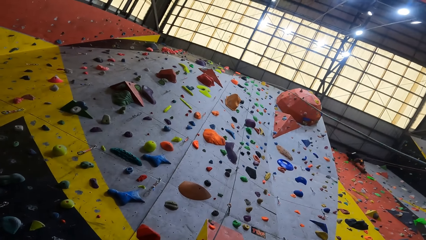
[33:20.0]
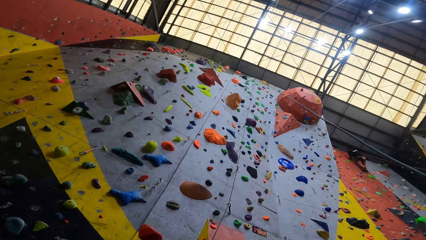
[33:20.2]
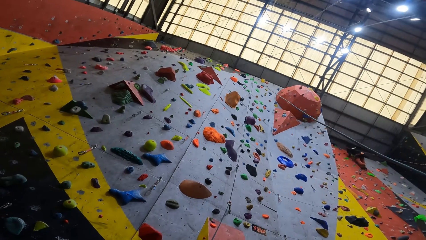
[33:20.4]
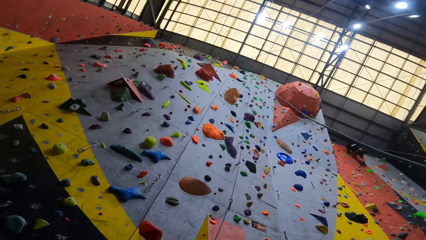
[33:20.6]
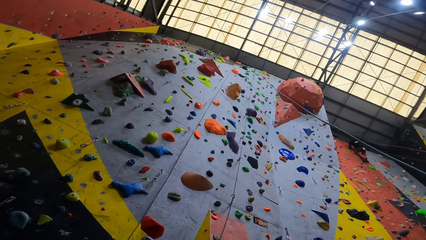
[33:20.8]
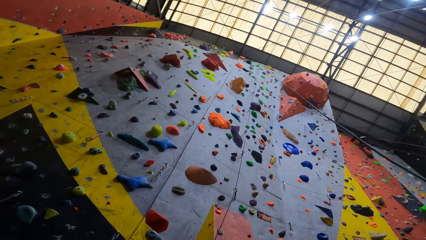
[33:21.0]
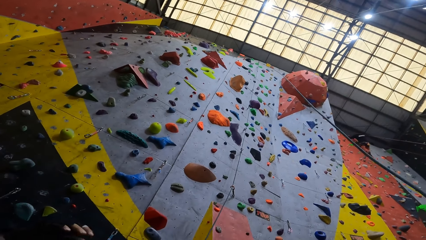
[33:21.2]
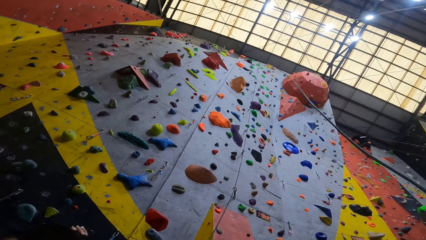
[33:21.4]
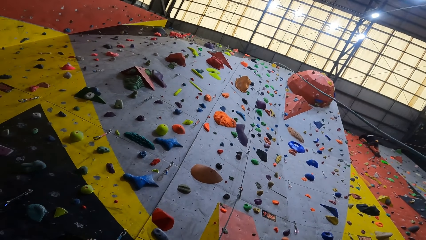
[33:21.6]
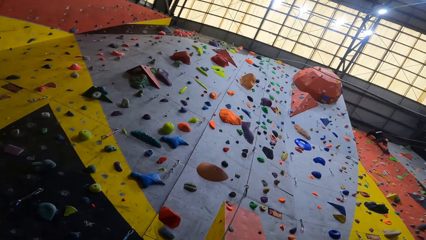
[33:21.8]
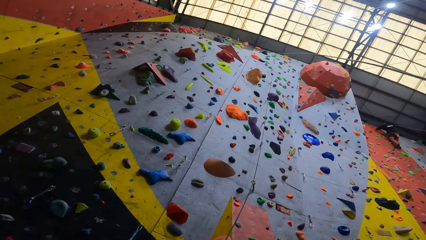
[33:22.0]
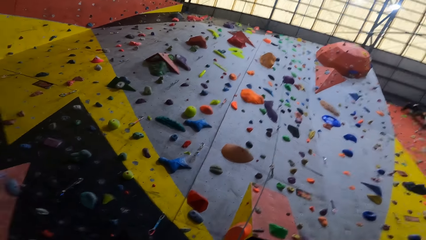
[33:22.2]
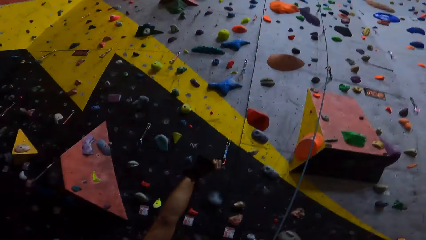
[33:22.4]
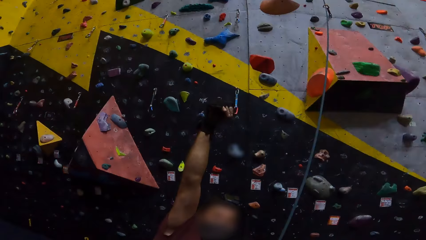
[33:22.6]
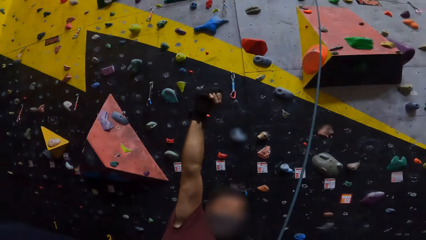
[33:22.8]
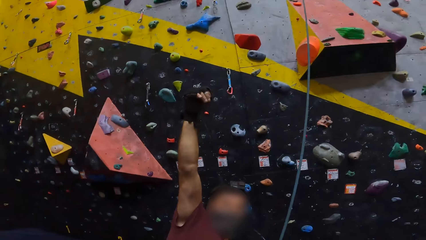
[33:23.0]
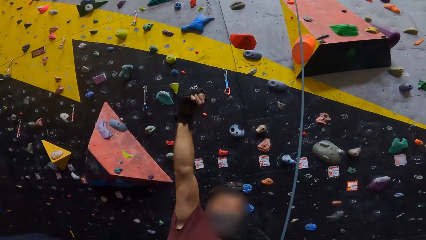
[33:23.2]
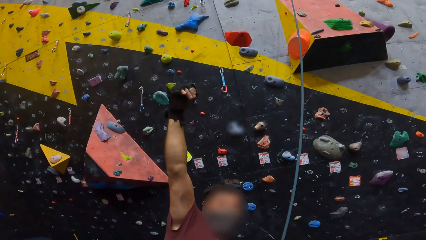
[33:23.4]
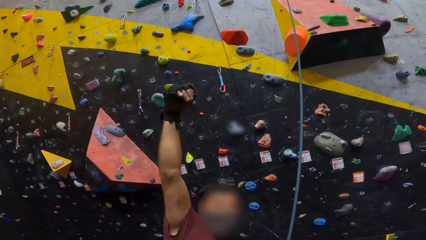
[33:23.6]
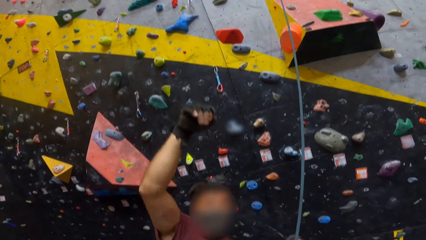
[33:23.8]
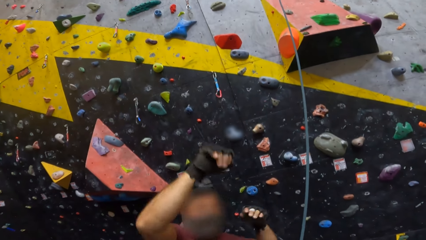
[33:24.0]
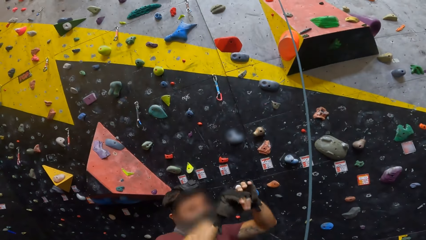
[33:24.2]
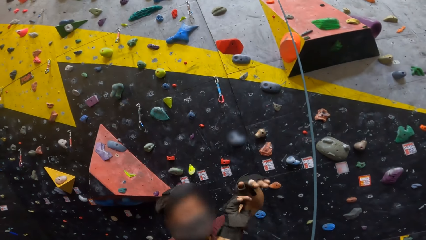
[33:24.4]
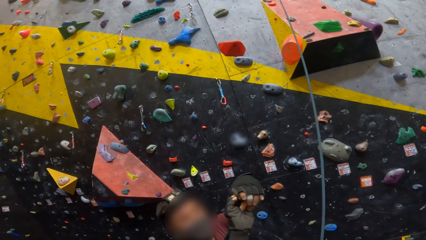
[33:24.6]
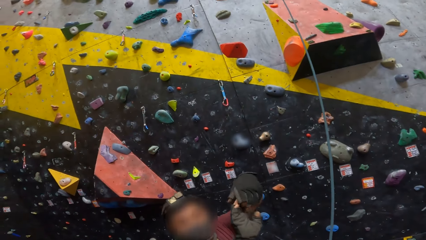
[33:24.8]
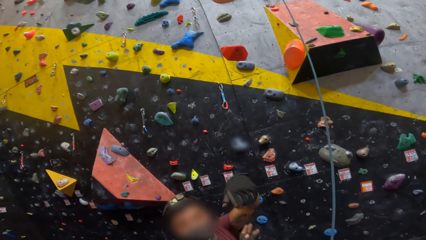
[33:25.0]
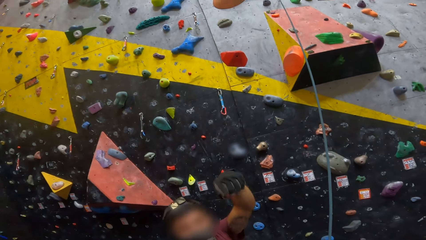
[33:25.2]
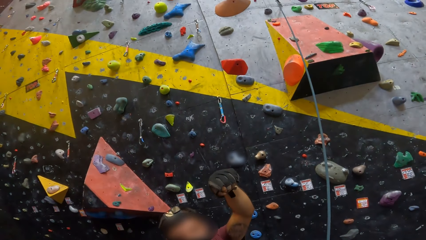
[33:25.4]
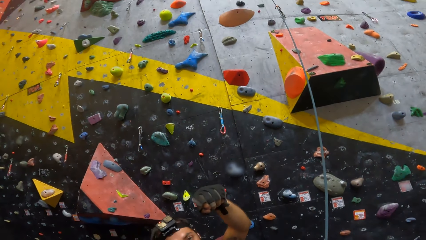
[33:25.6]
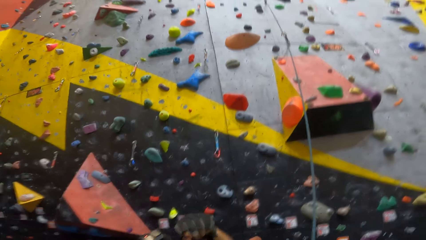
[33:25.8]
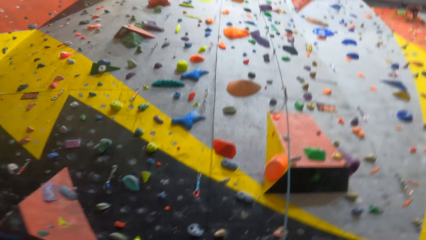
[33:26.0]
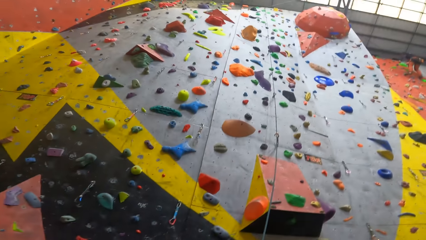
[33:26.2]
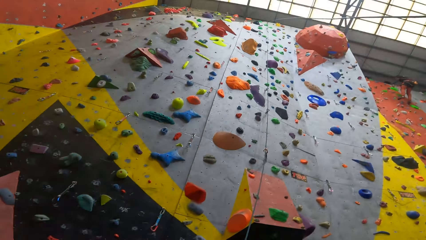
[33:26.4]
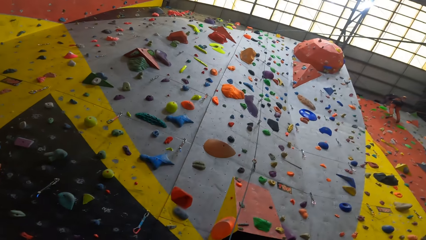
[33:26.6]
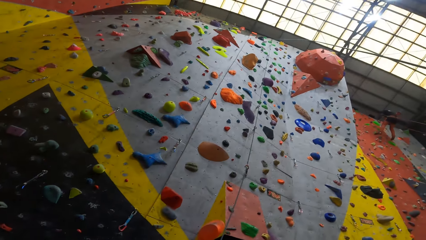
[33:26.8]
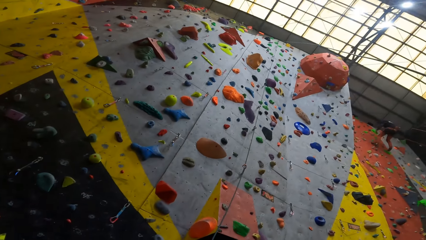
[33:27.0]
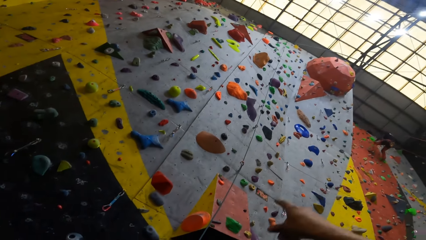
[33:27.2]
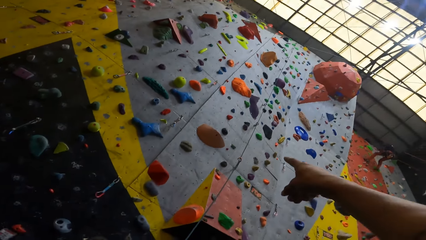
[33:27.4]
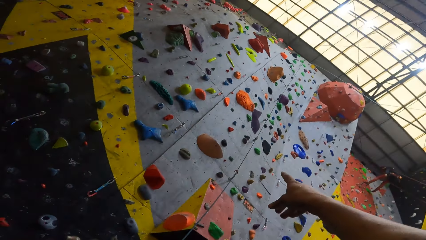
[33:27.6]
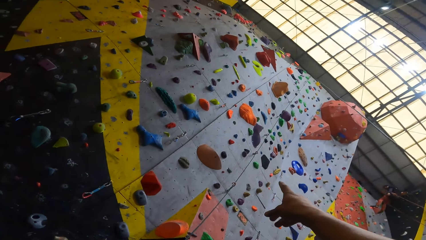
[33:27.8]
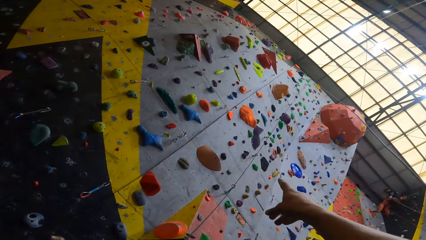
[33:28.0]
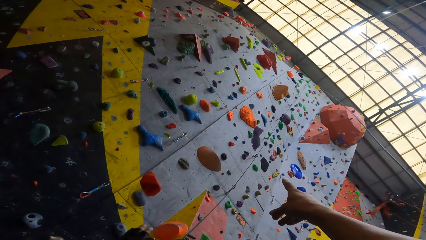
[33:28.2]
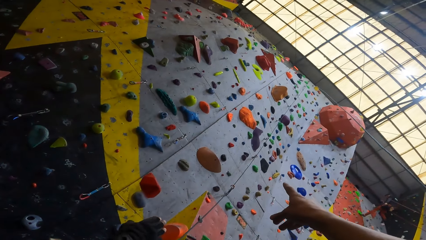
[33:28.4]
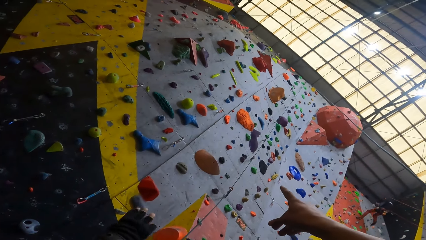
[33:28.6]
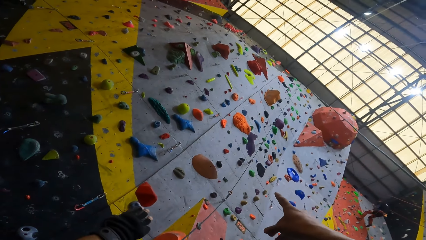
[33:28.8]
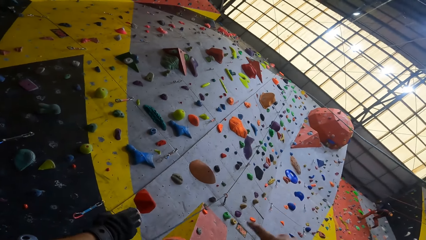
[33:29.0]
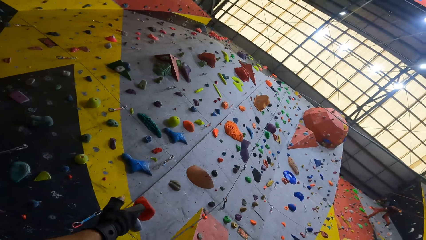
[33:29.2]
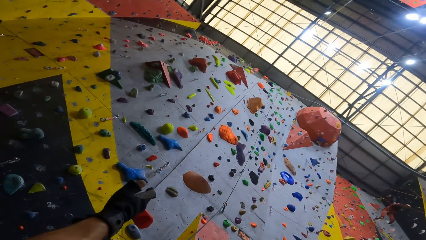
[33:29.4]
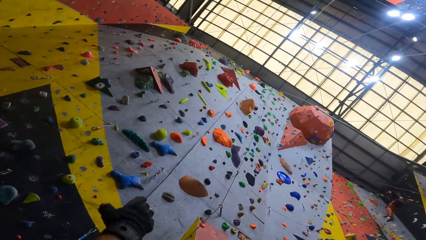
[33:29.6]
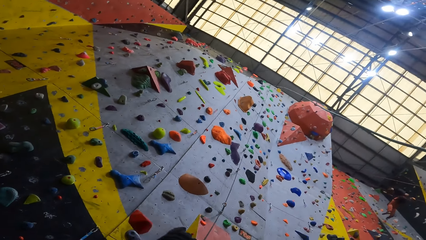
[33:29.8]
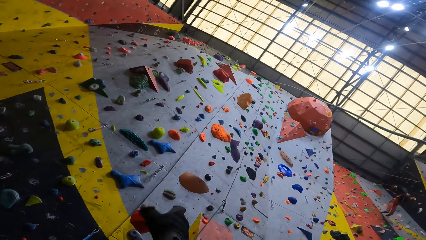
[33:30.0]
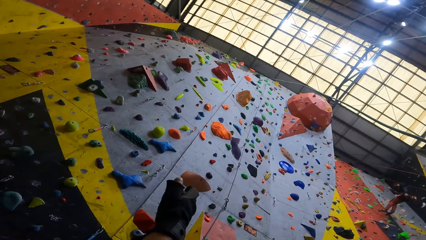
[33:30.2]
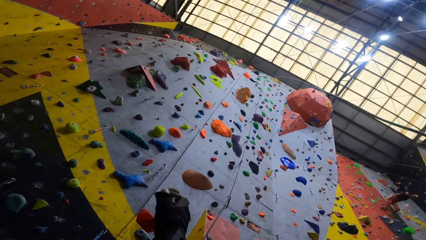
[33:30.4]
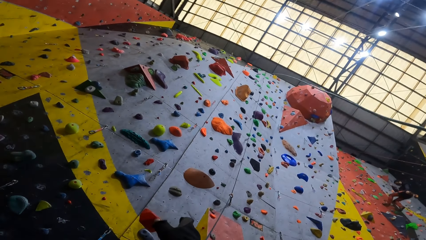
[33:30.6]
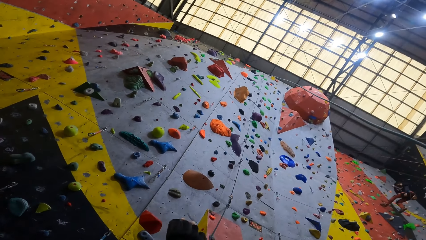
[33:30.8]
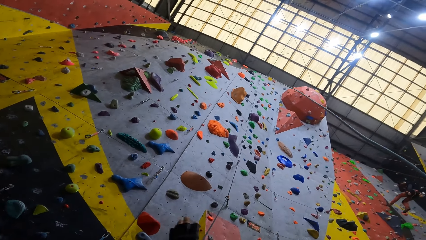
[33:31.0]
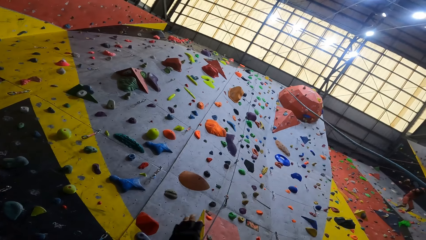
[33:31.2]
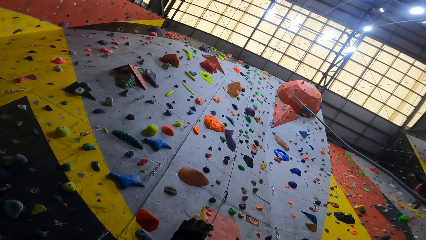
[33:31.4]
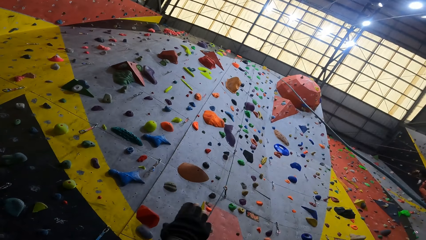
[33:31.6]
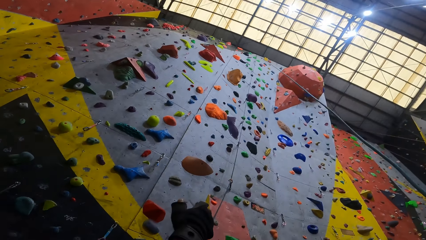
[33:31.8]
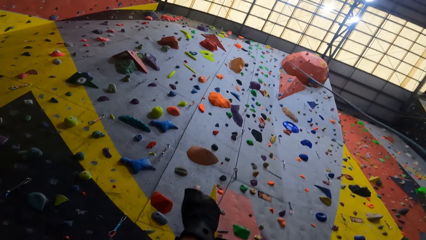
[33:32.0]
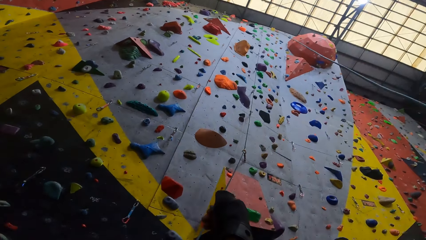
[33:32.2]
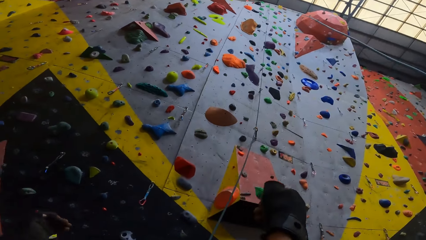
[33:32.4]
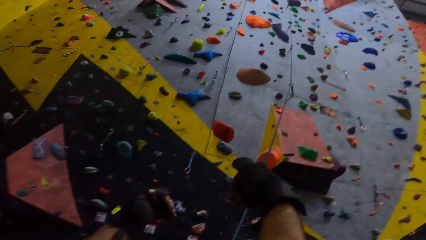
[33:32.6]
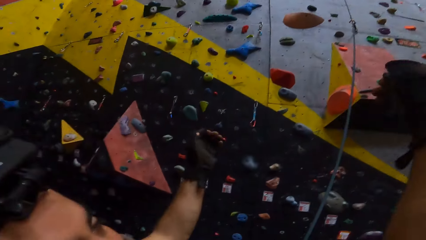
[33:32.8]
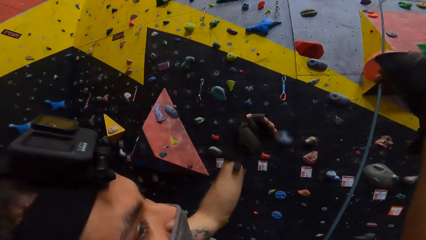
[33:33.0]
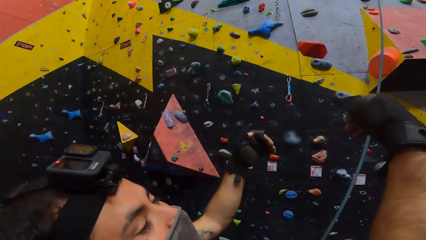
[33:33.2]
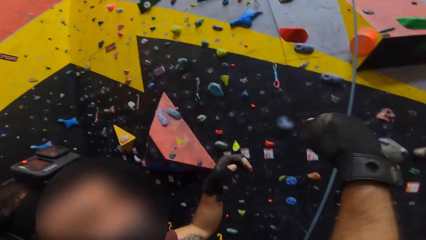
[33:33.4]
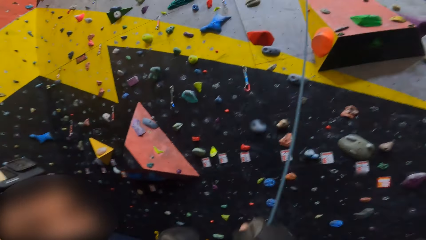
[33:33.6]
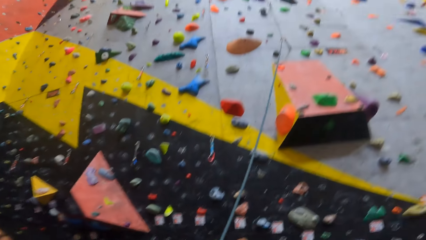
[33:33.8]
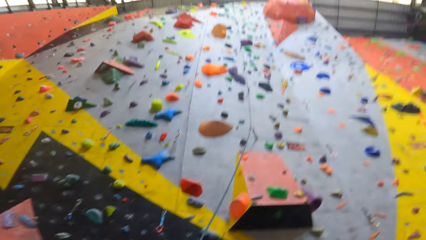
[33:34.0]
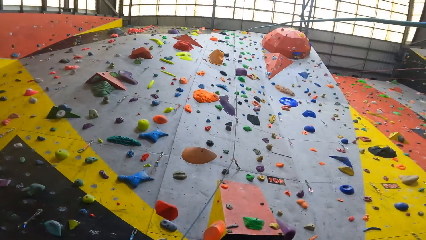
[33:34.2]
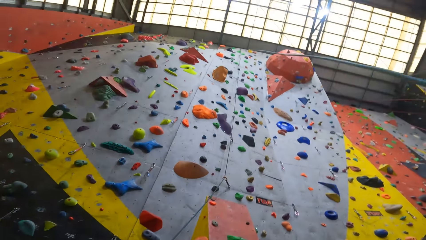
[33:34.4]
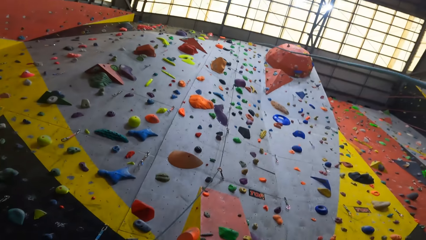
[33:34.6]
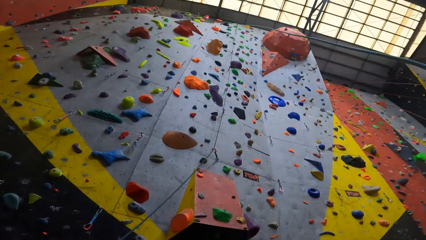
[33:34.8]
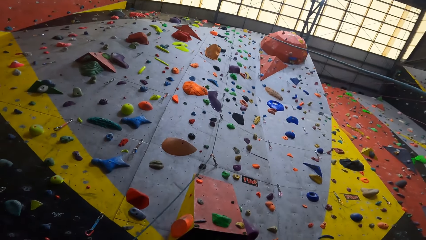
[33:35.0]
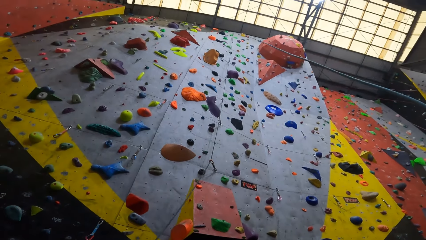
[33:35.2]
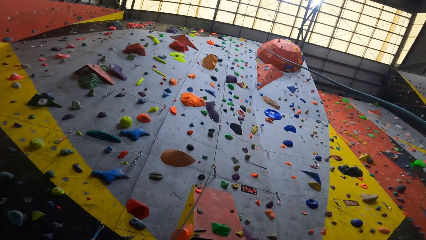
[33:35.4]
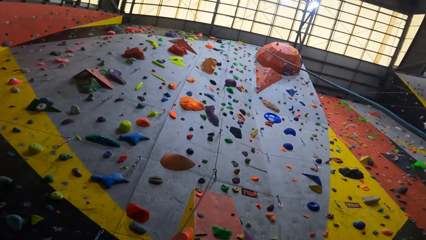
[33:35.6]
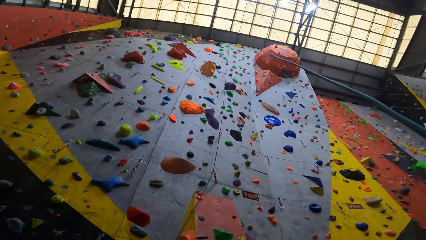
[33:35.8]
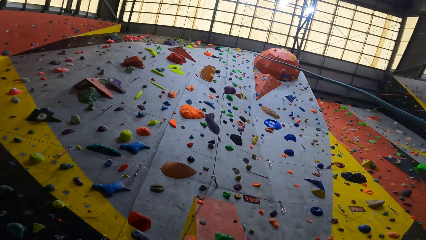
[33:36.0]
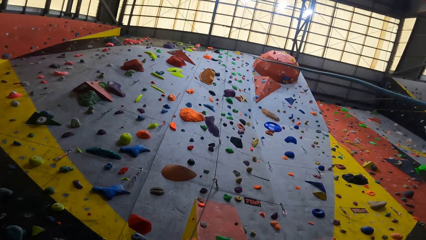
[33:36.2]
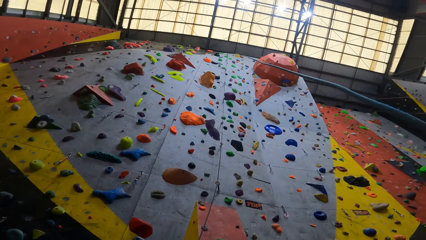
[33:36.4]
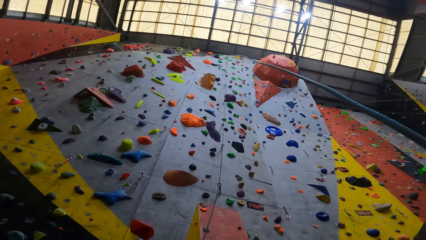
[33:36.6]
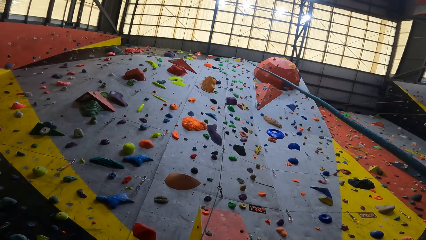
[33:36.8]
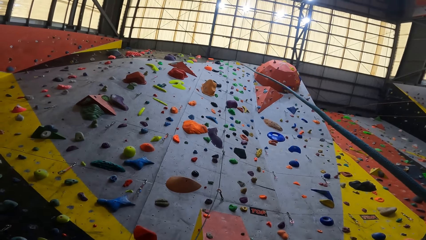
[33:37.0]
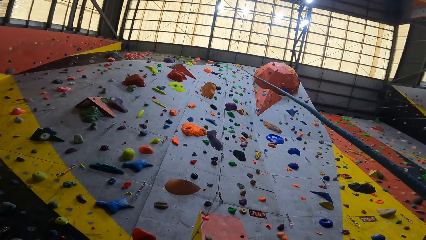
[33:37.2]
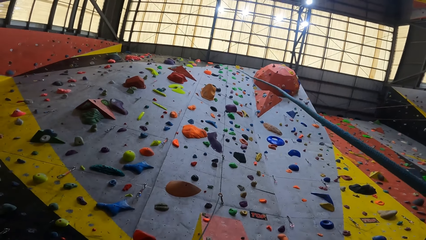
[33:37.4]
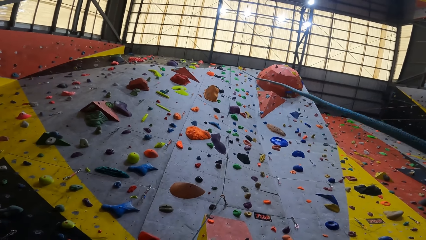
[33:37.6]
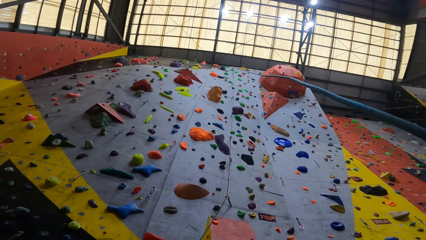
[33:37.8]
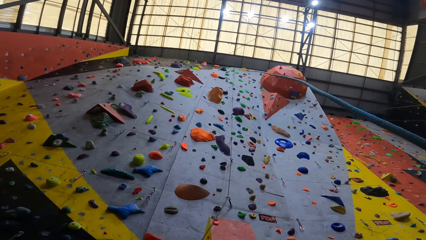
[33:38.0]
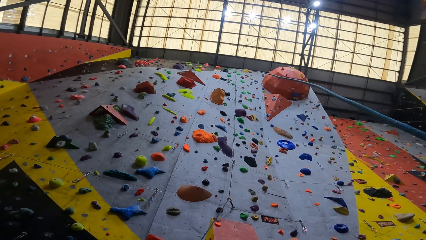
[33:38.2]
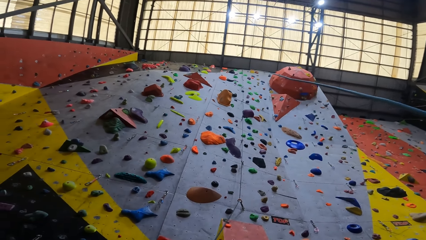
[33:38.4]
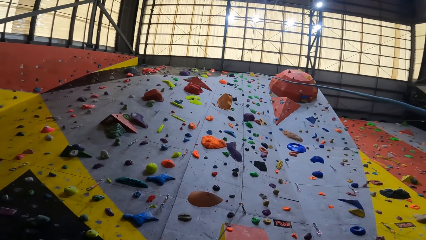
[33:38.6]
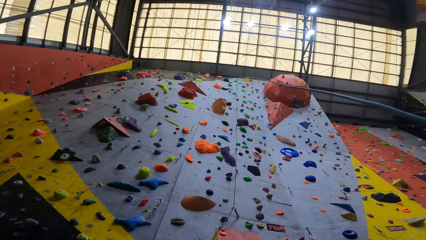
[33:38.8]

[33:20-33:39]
A man lifts his arm up the climb. The camera wearer looks around. They point up the climbing wall and lower the hand. The man does the hand gestures and converses with the camera wearer. The camera wearer looks at the man. They look around.
